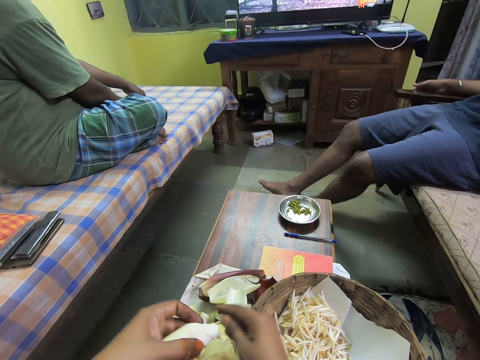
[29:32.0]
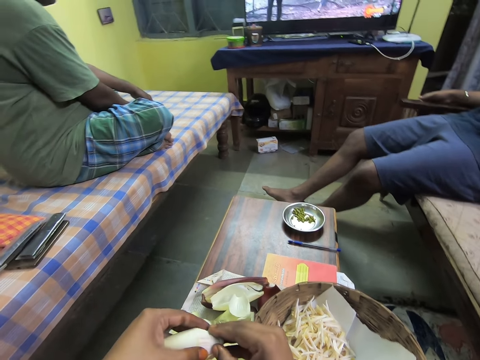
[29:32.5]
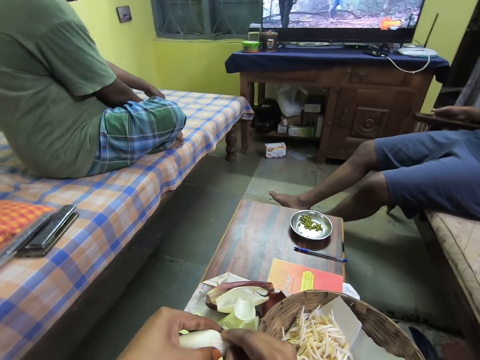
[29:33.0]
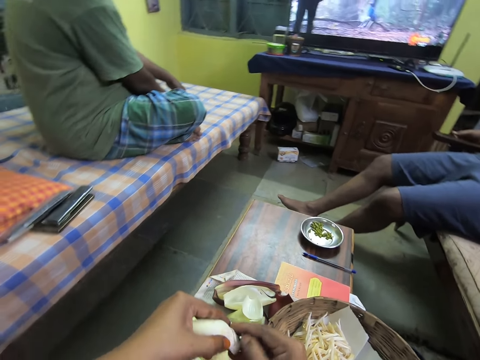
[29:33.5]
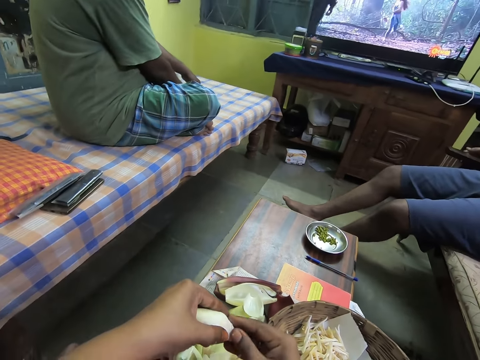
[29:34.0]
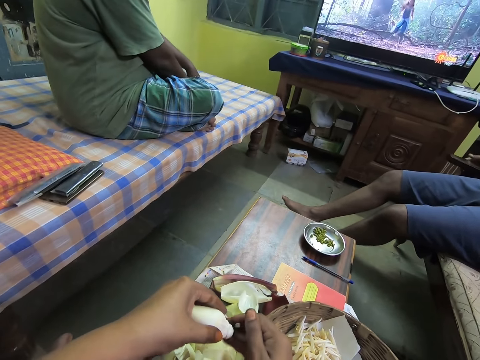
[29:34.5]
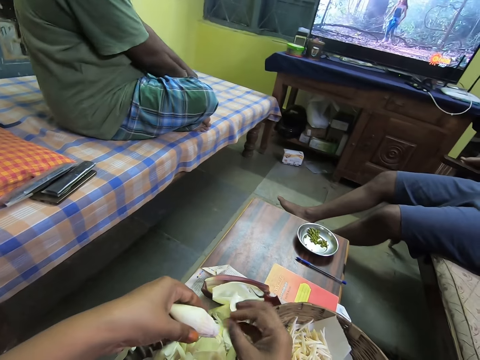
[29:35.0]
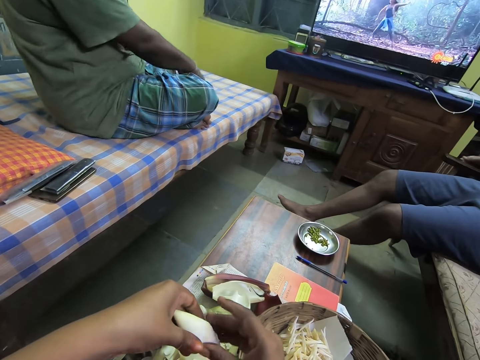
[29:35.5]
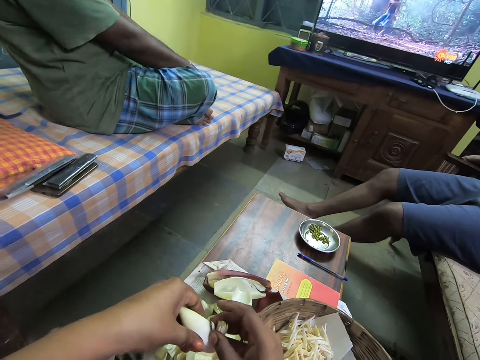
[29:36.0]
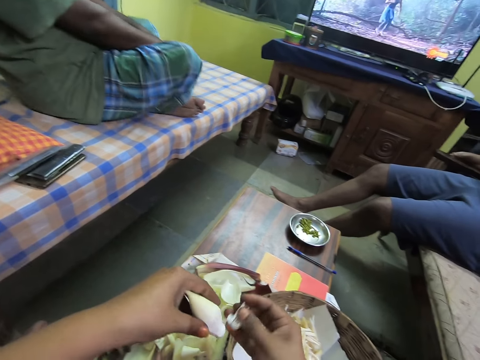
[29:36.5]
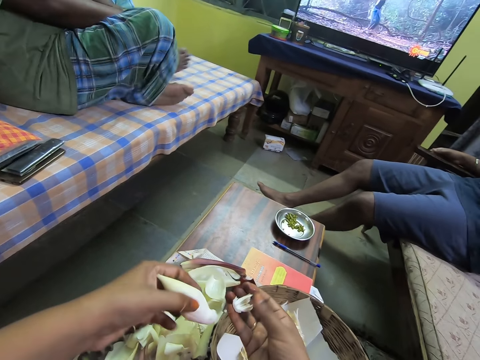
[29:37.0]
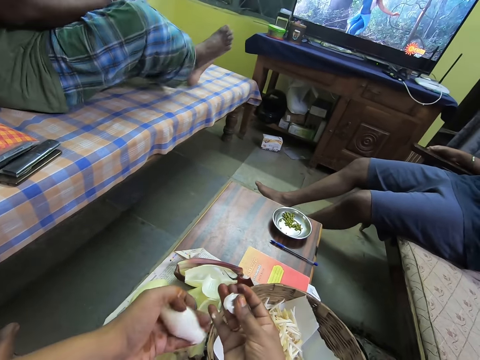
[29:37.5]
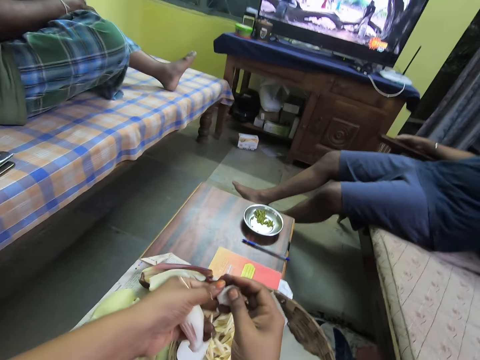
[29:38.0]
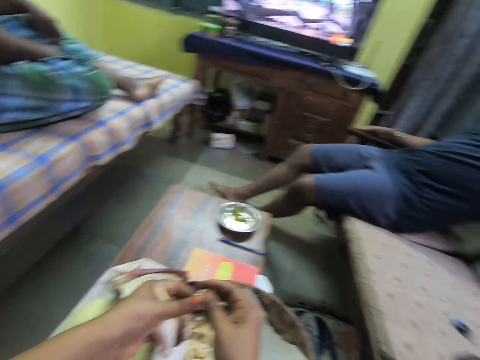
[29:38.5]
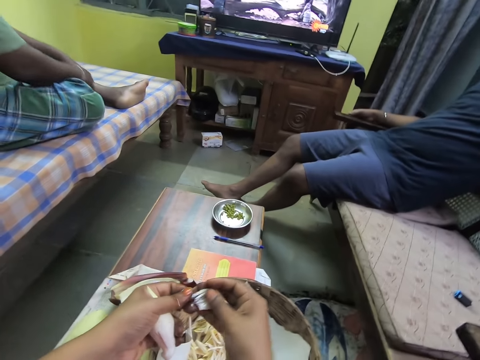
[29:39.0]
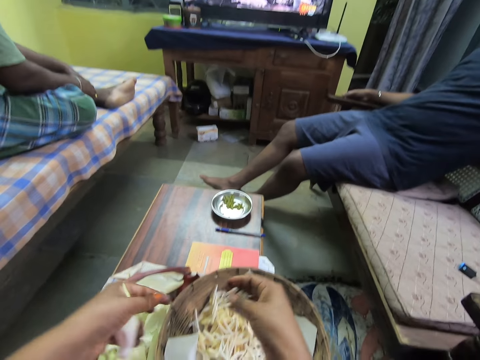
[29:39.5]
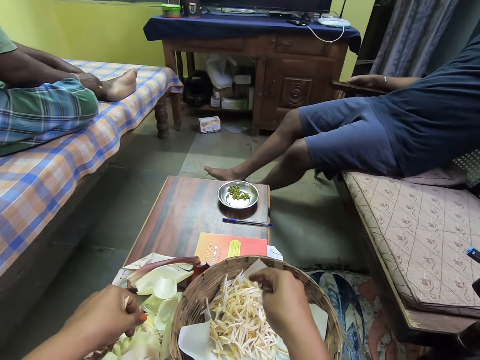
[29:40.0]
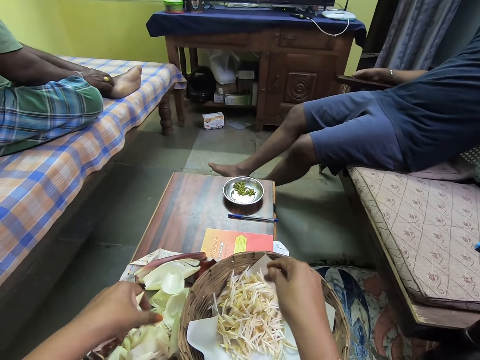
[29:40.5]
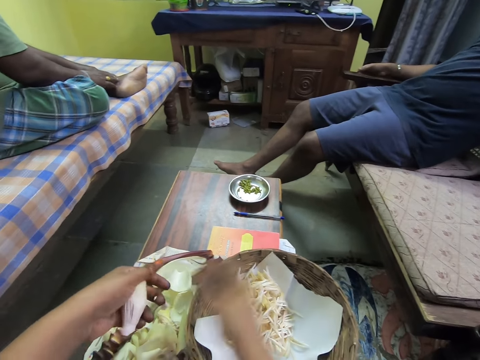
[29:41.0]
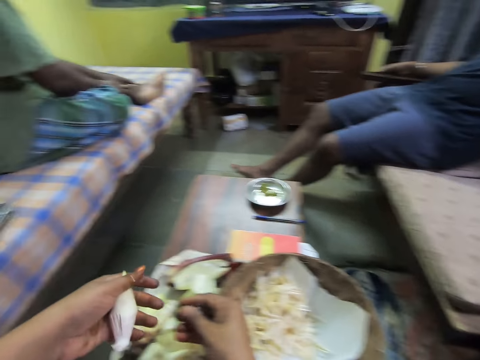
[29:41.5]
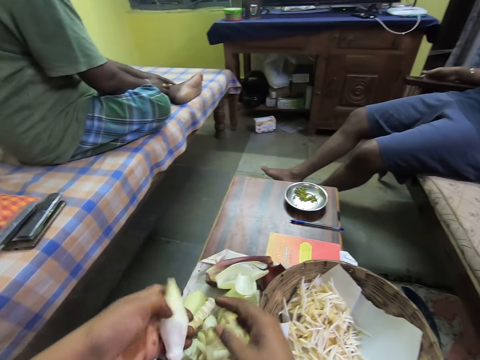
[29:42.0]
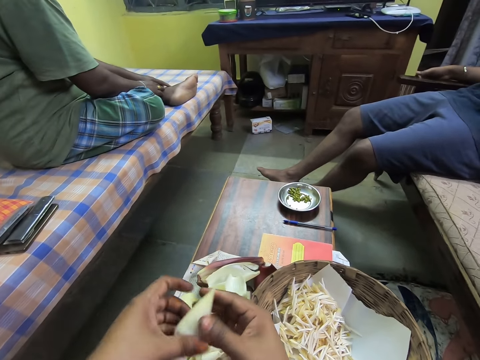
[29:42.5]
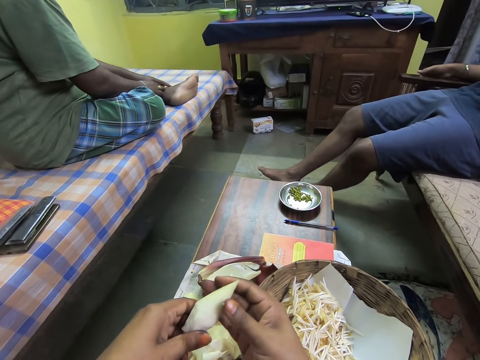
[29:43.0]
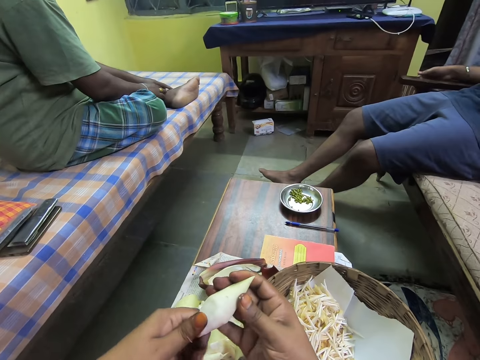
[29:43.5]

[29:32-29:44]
The camera wearer drops the endive vegetable fruit hull on the table with her right hand. She peels the endive vegetable fruit in her left hand with her right hand. She drops the endive vegetable fruit hull on the table with her right hand. She peels the endive vegetable fruit in her left hand with her right hand. She removes the endive vegetable leaves from the vegetable hull with her right hand. She drops the endive vegetable leaves in the basket on the table with her right hand.

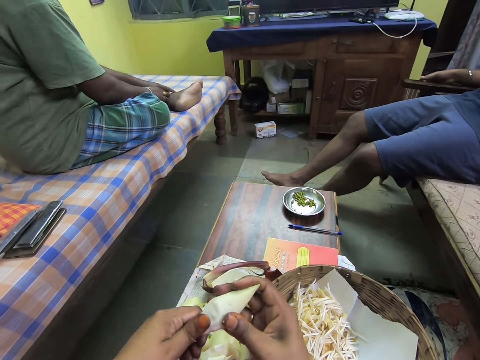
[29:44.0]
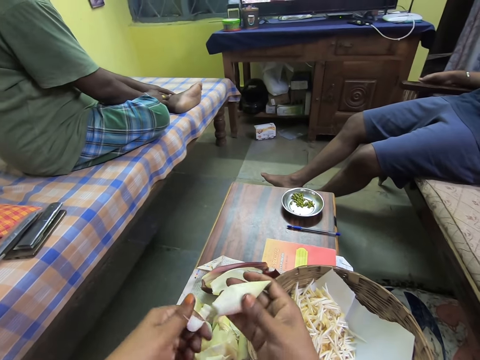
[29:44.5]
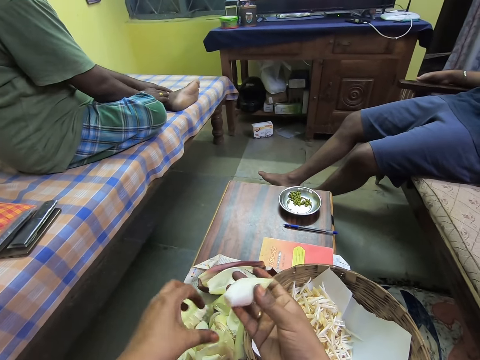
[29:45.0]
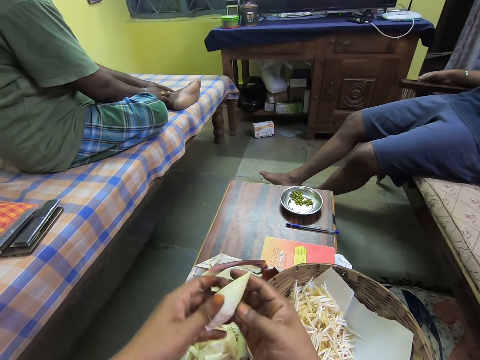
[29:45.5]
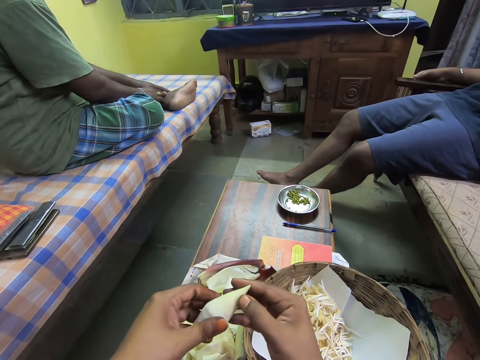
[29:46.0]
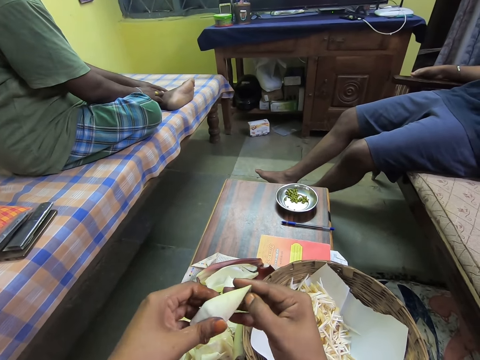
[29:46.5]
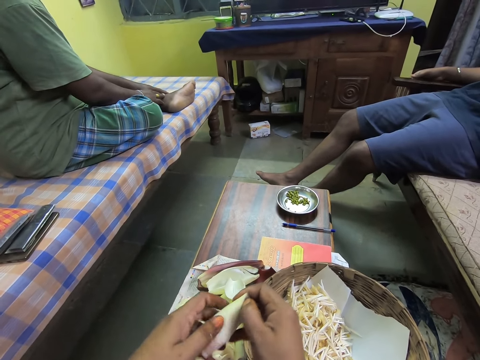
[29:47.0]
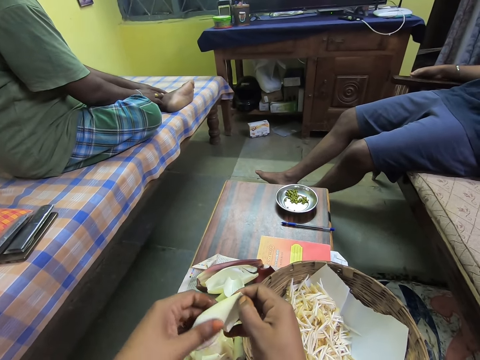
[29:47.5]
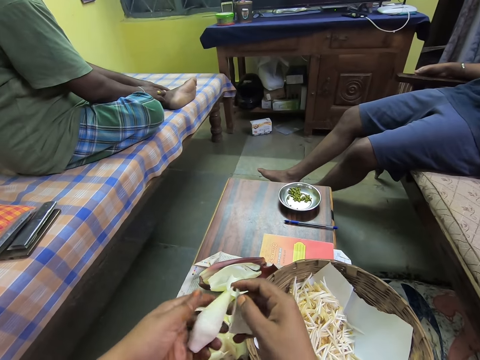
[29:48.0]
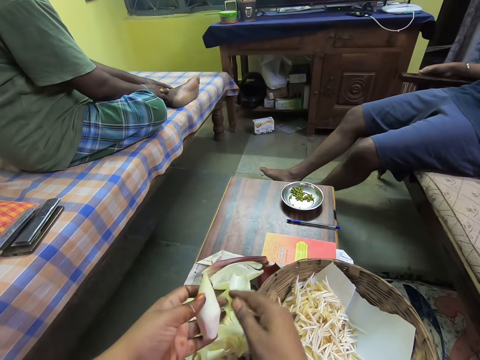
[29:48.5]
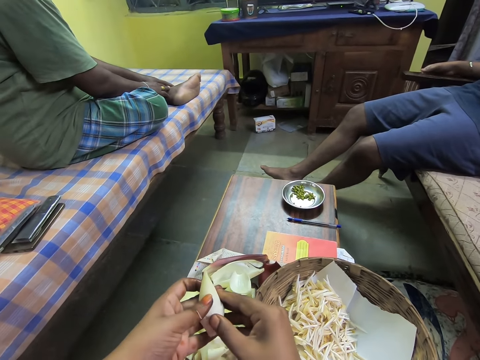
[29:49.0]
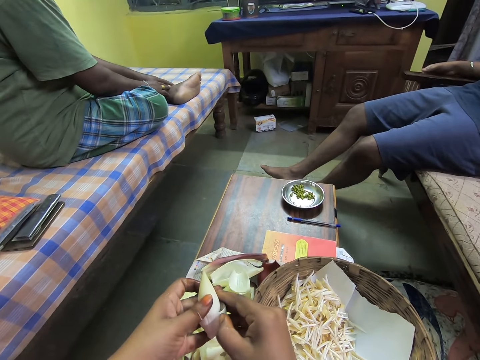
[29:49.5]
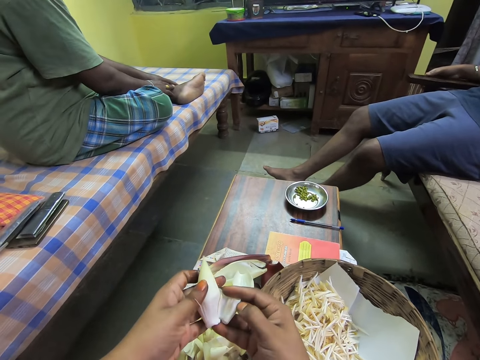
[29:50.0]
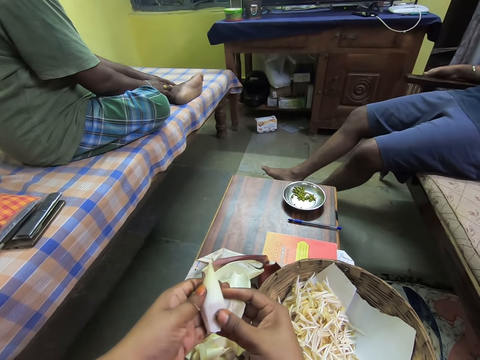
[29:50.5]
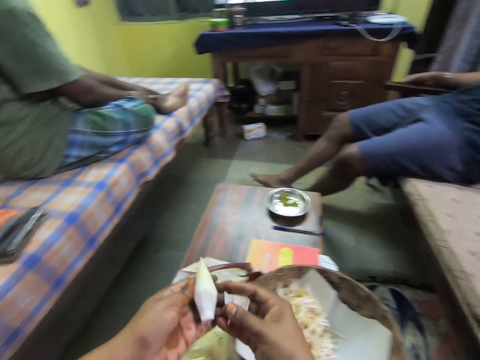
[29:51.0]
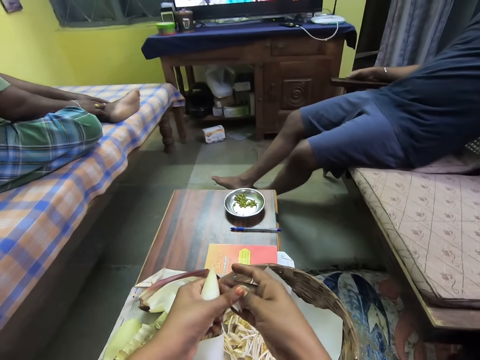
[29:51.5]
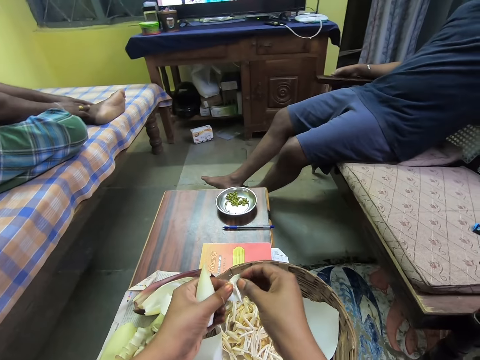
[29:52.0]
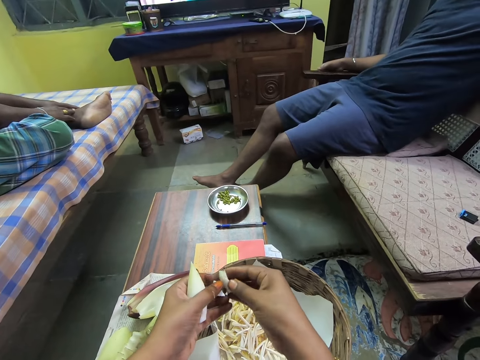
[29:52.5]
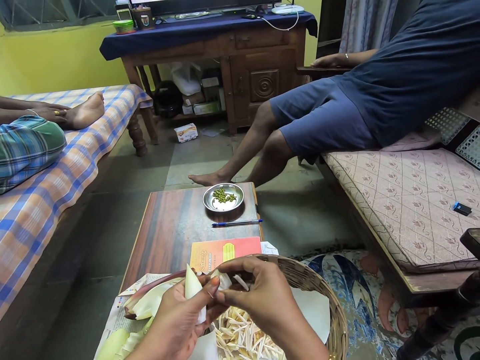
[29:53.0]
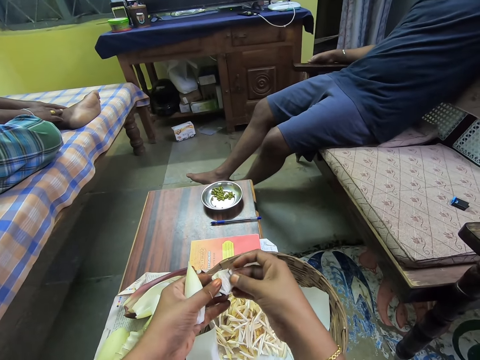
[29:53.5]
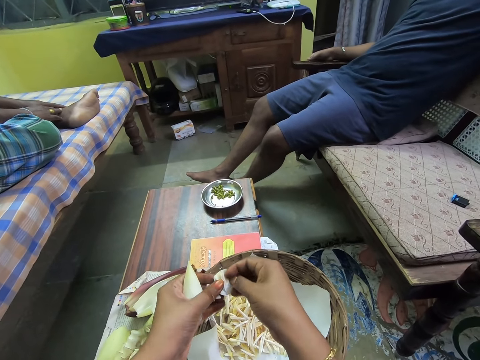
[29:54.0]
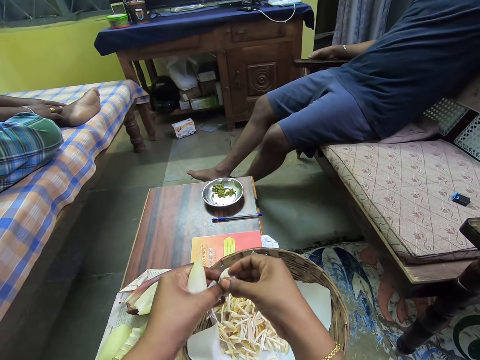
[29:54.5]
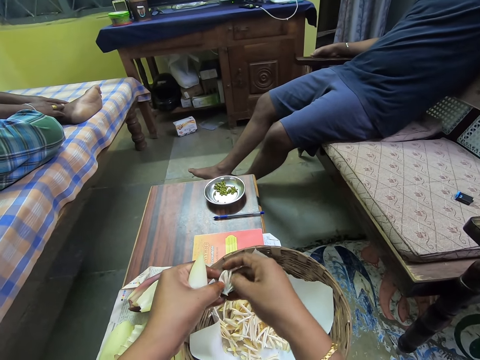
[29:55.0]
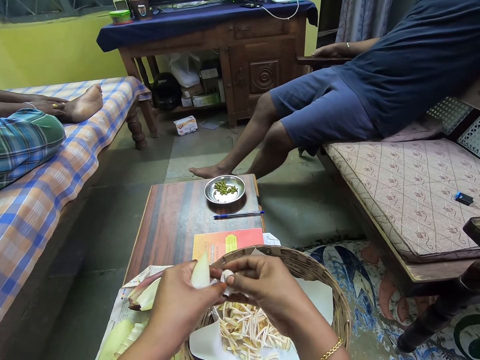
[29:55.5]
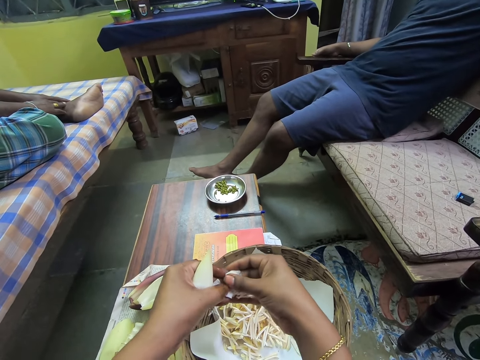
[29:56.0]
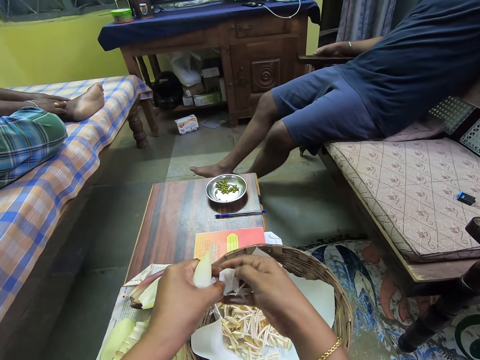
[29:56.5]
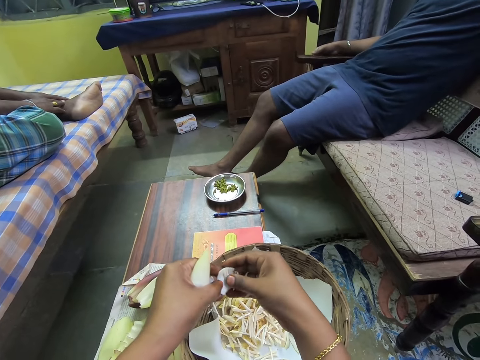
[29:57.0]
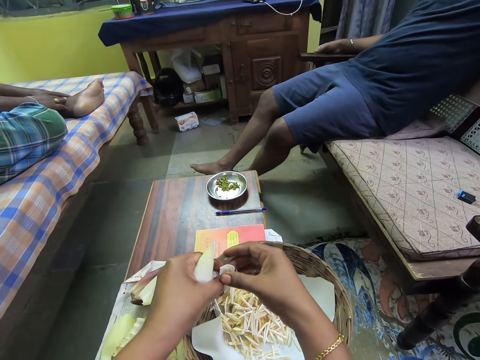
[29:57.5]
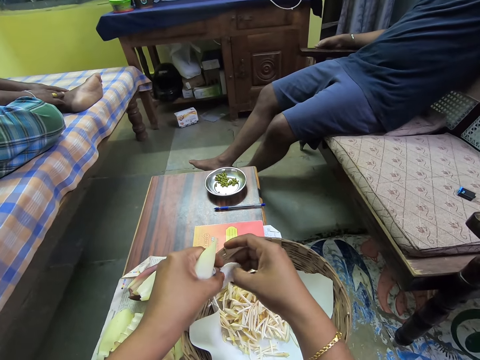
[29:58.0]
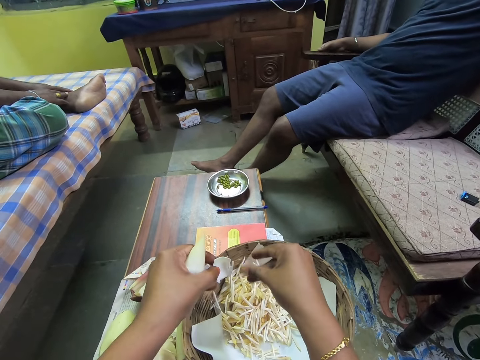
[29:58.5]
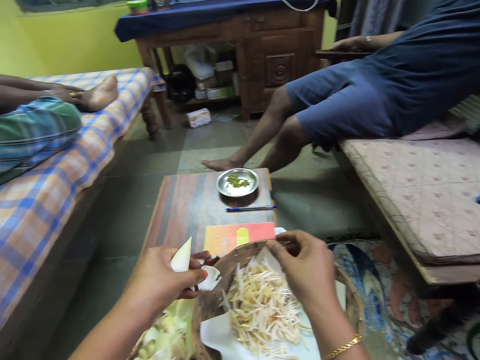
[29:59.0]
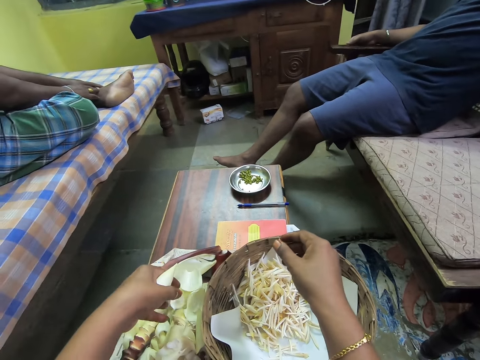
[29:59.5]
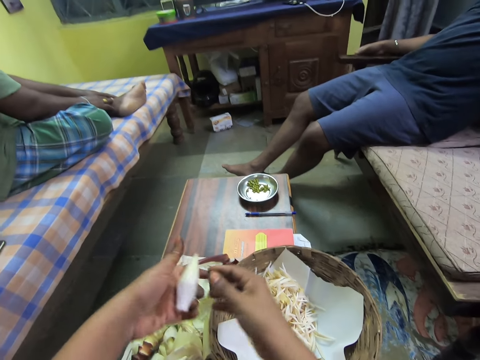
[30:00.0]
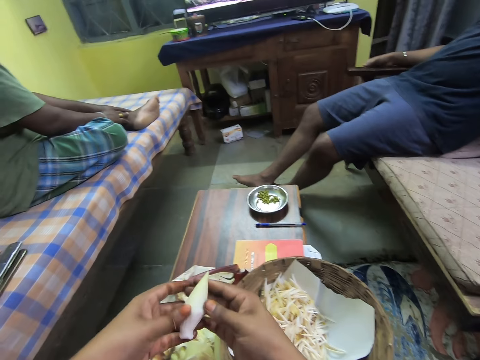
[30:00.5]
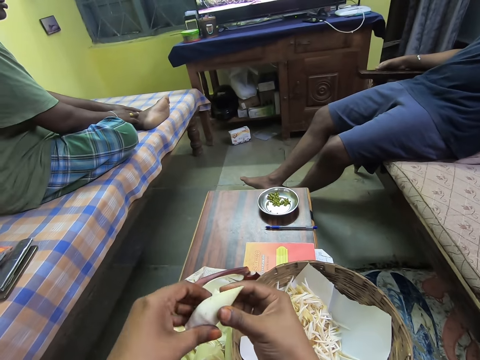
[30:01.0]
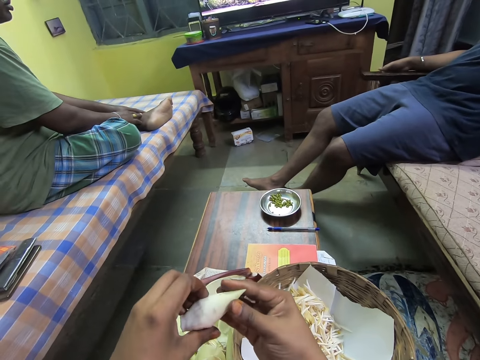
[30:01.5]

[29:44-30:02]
The camera wearer breaks the endive vegetable fruit in her left hand with her right hand. She cuts the banana flower. She drops the endive vegetable fruit on the table with her left hand. She peels the endive vegetable fruit in her left hand with her right hand. She disassociates the filaments in the banana flower. She drops the endive vegetable fruit hull on the table with her right hand. She peels the endive vegetable fruit in her left hand with her right hand. She holds the endive vegetable fruit hull with both hands. She puts the banana filaments in the basket. She removes some endive vegetable leaves from the vegetable fruit hull with her right hand. She drops the endive vegetable leaves in the basket on the table with her right hand. She drops the endive vegetable fruit hull on the table with her left hand. She puts the banana filaments on the table.
